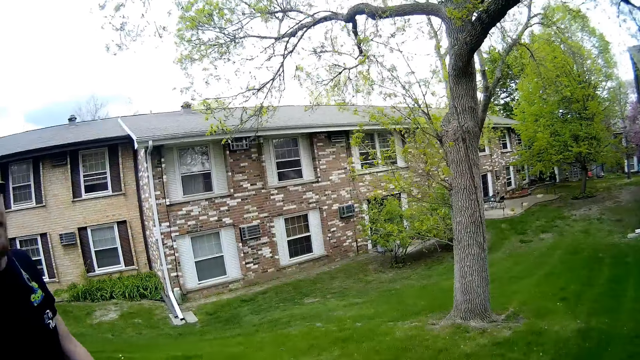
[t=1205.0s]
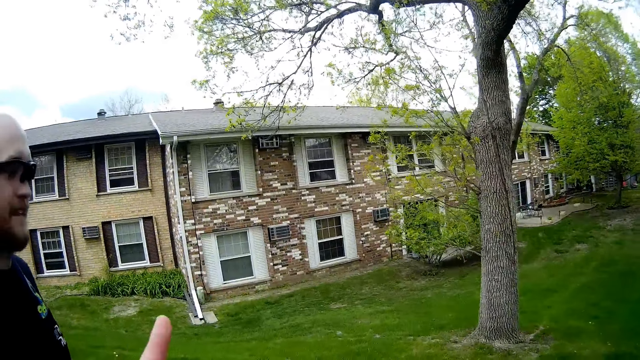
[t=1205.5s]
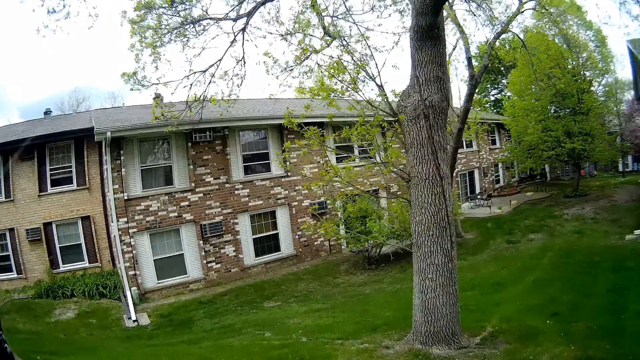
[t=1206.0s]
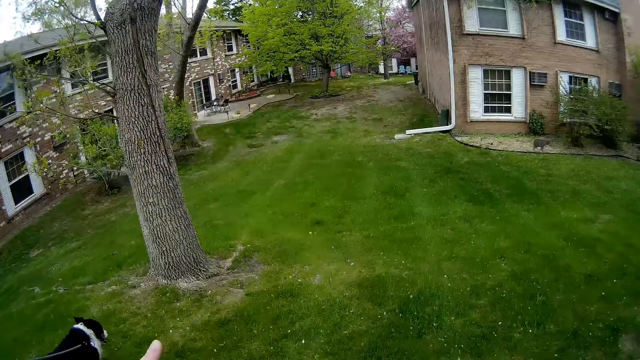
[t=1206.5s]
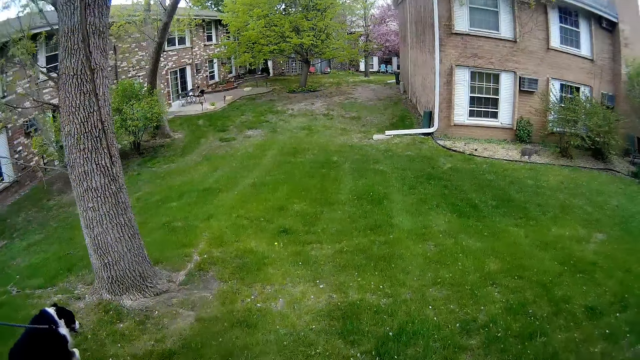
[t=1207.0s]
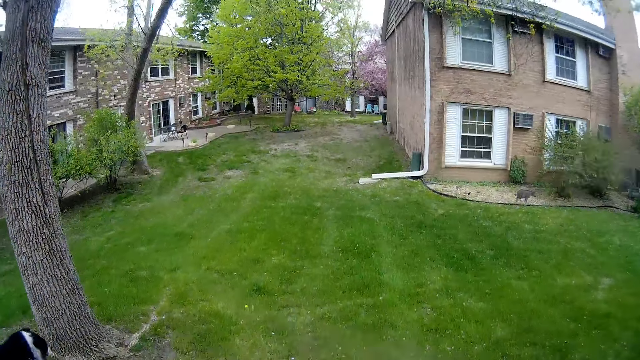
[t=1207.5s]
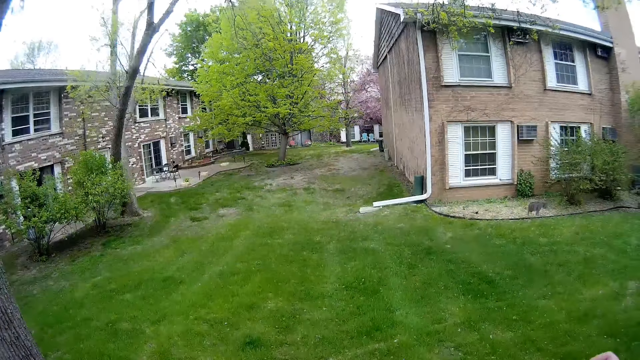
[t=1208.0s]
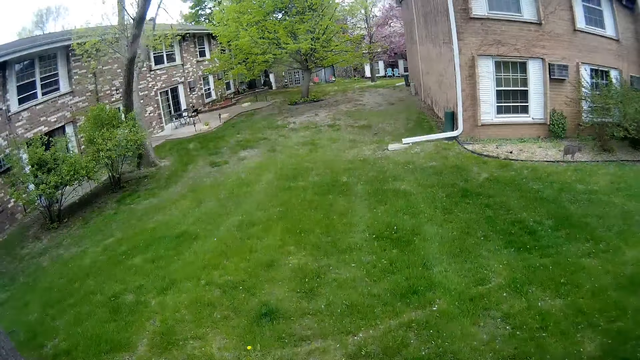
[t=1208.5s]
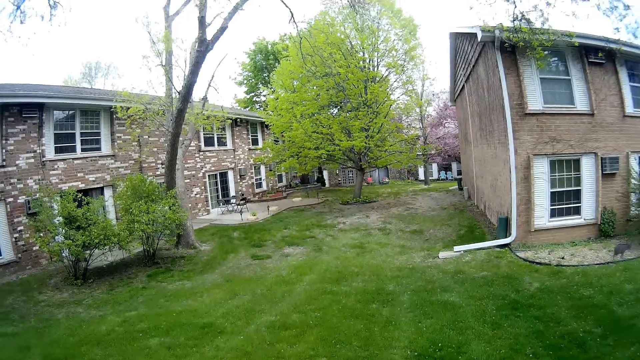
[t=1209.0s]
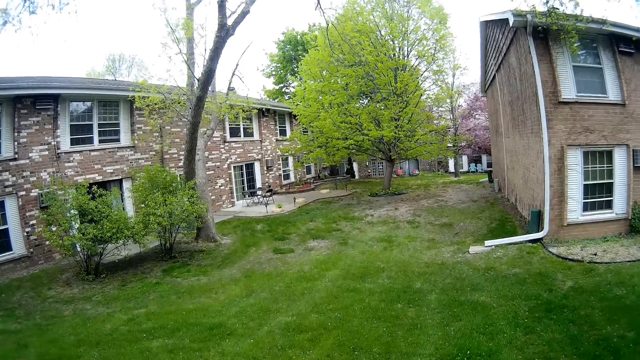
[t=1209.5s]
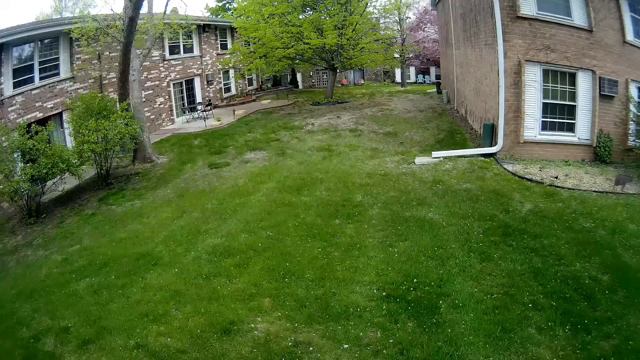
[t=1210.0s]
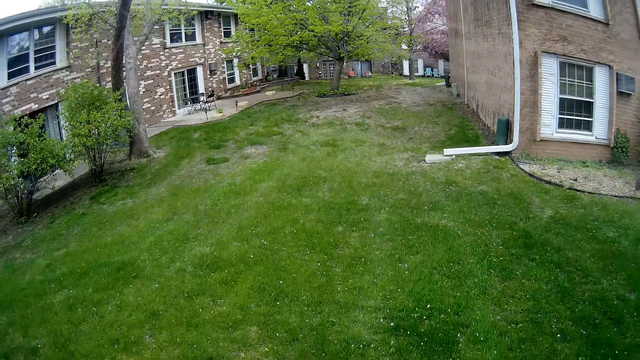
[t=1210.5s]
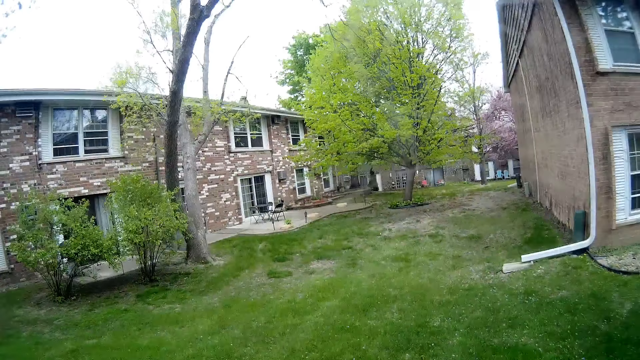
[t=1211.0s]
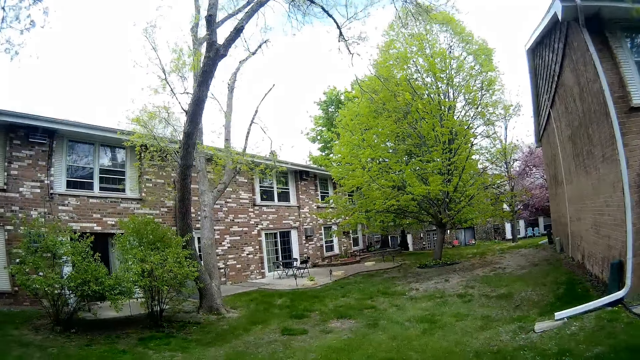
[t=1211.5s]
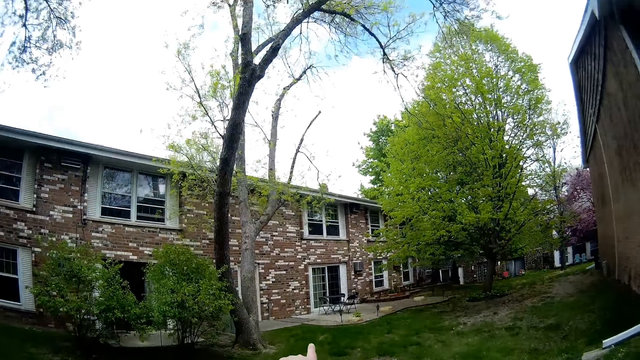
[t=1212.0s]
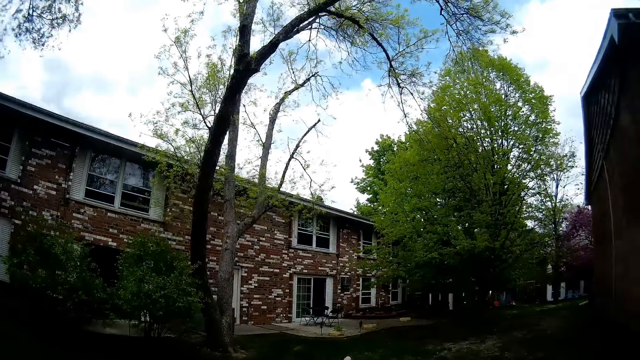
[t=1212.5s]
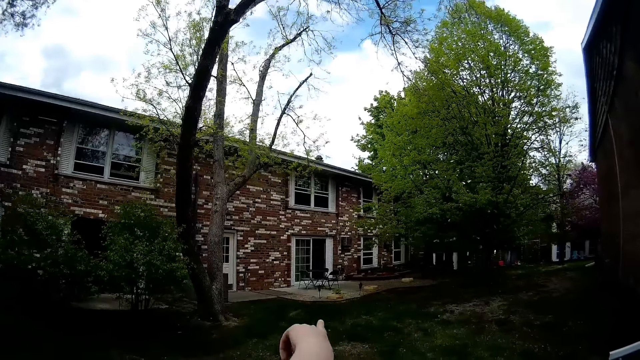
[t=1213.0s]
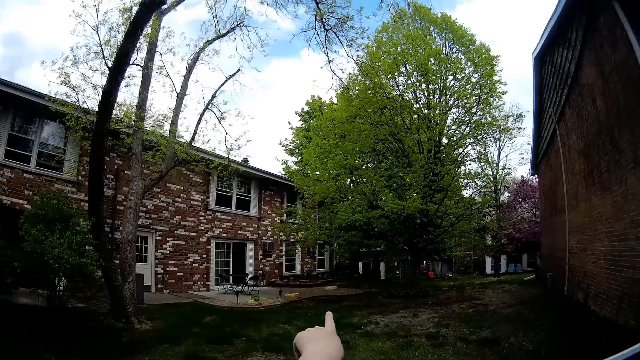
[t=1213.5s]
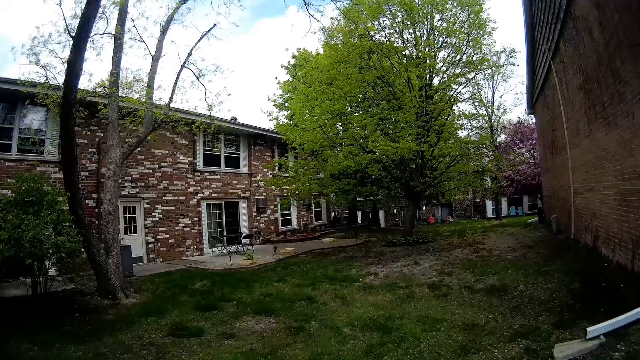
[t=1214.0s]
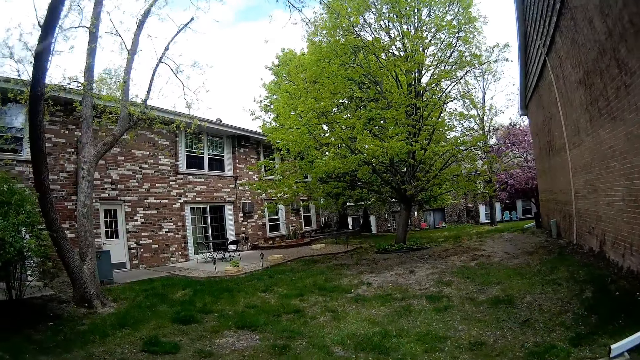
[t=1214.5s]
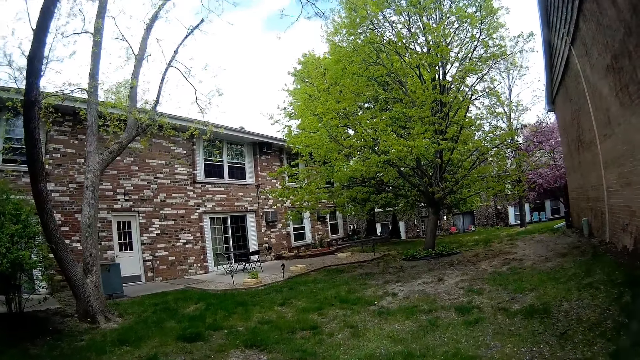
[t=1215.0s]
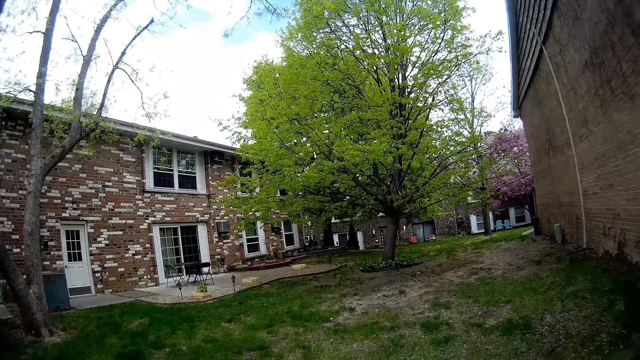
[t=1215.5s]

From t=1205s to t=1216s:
The camera wearer points at the apartments.

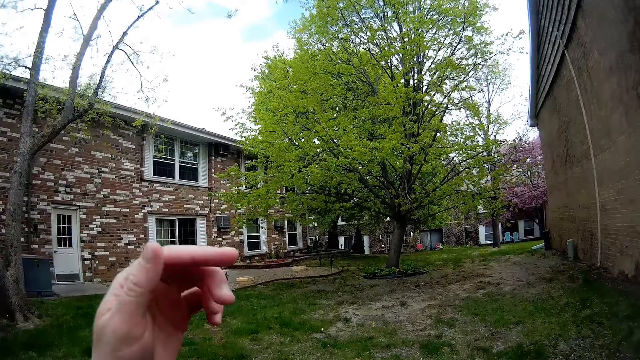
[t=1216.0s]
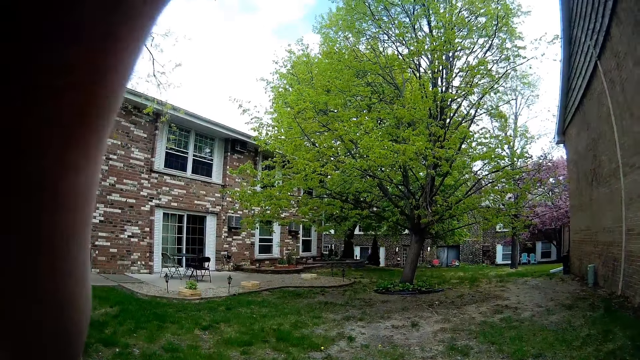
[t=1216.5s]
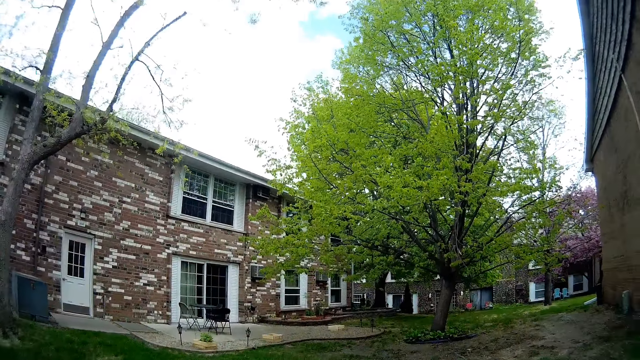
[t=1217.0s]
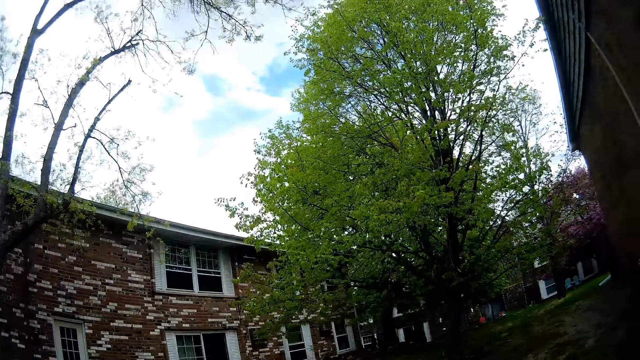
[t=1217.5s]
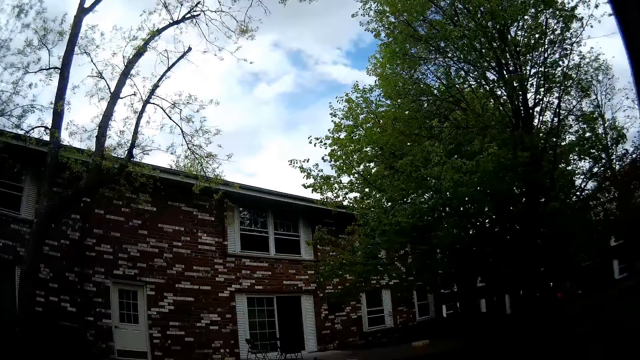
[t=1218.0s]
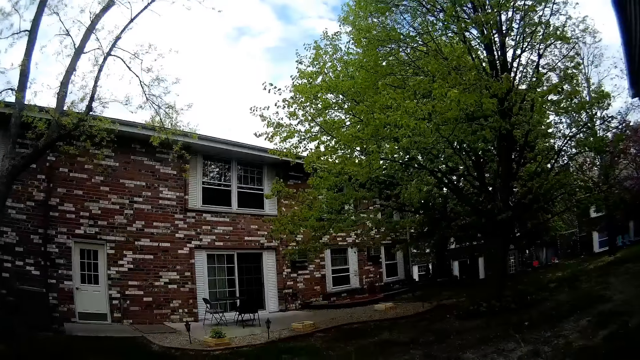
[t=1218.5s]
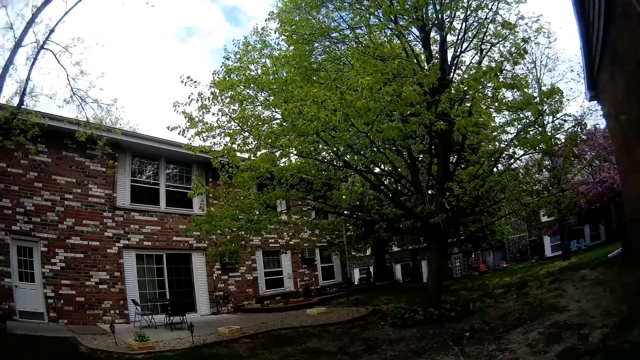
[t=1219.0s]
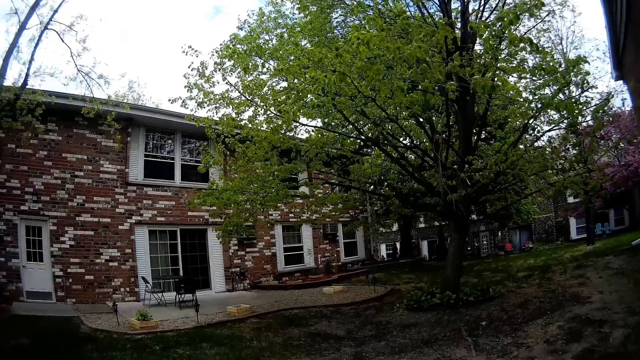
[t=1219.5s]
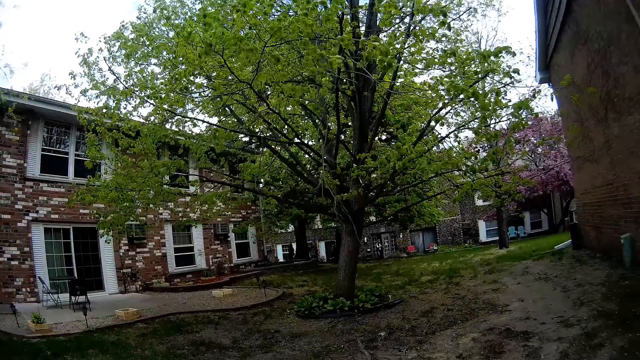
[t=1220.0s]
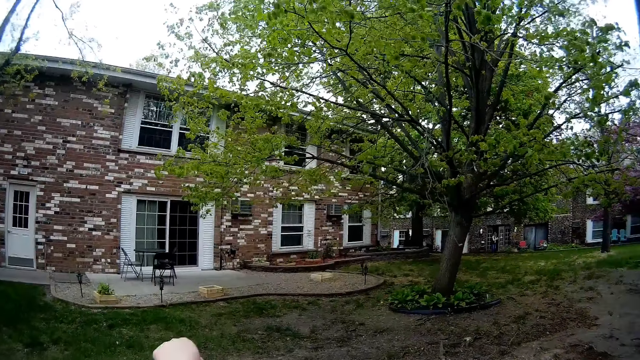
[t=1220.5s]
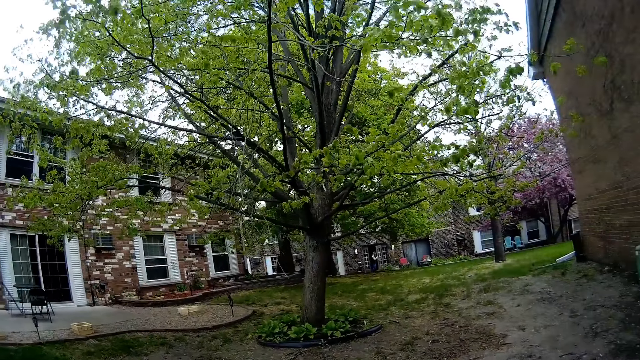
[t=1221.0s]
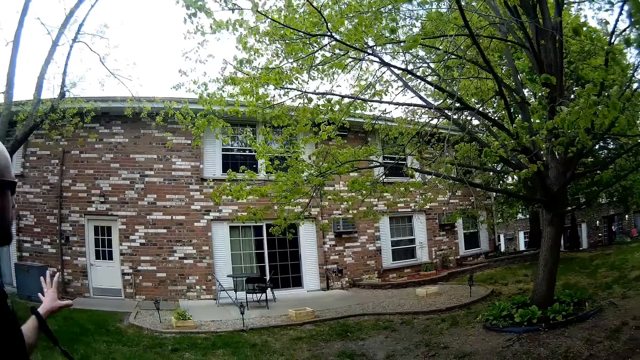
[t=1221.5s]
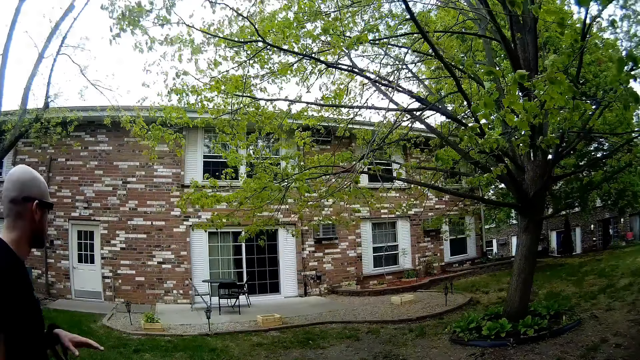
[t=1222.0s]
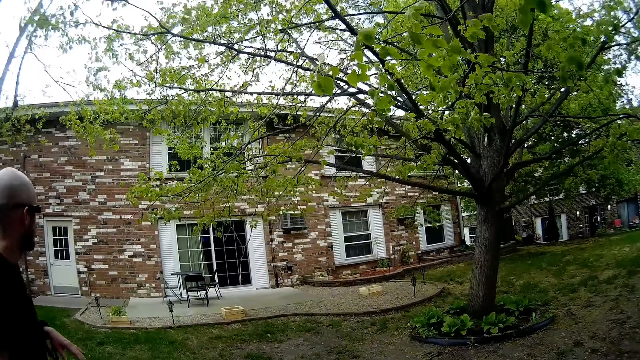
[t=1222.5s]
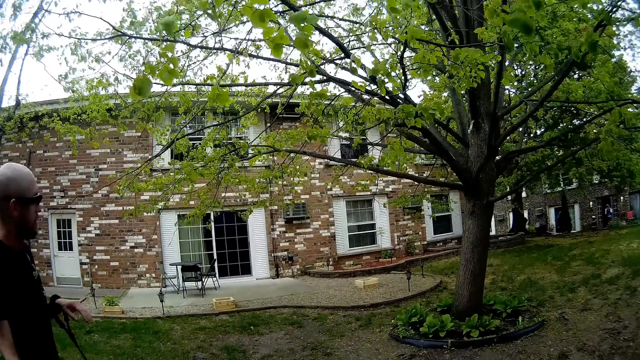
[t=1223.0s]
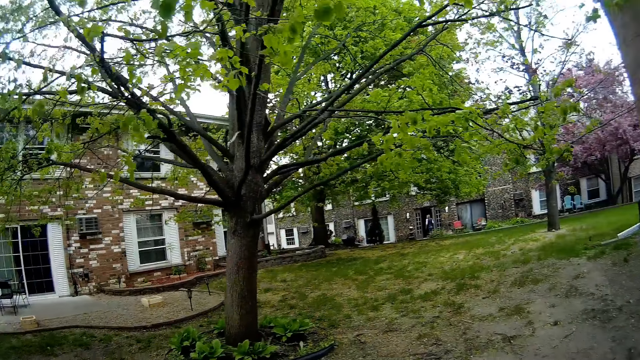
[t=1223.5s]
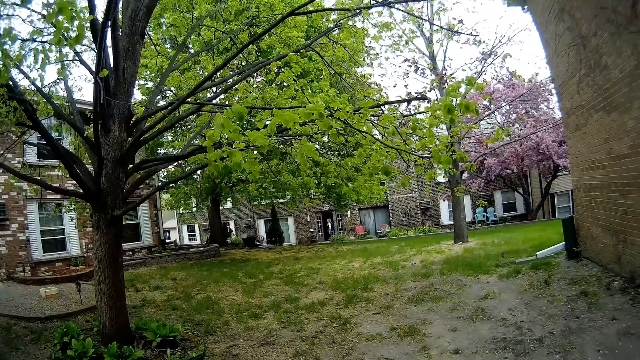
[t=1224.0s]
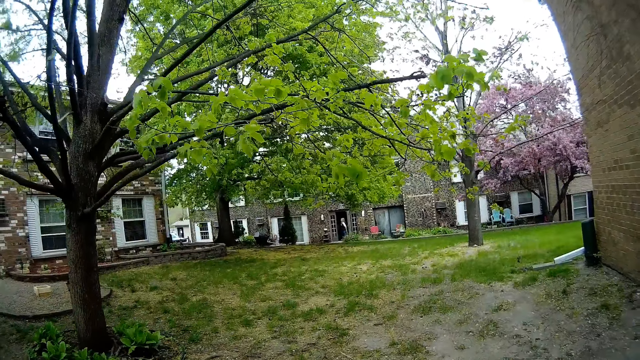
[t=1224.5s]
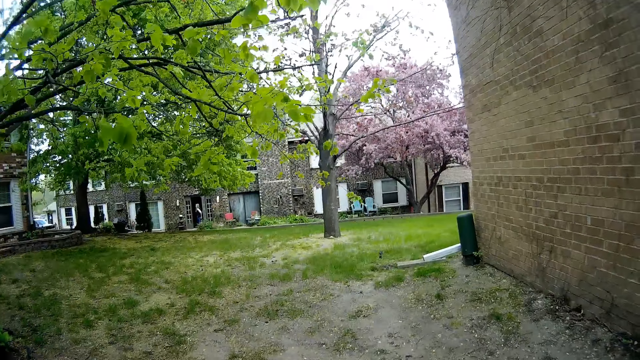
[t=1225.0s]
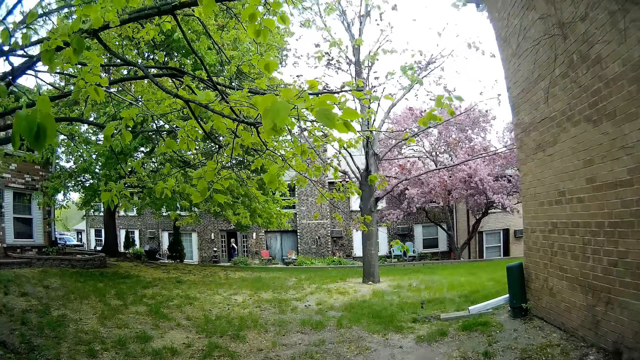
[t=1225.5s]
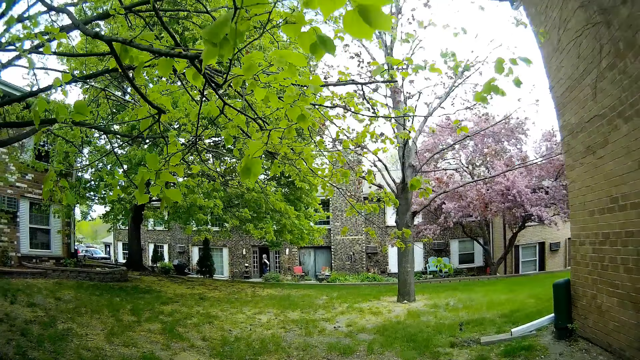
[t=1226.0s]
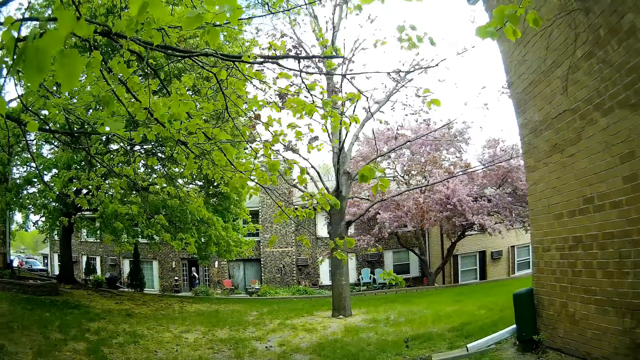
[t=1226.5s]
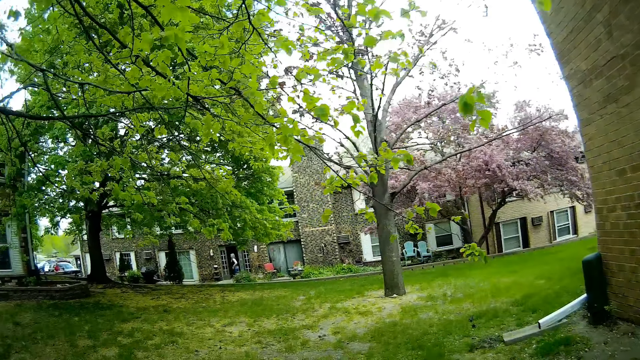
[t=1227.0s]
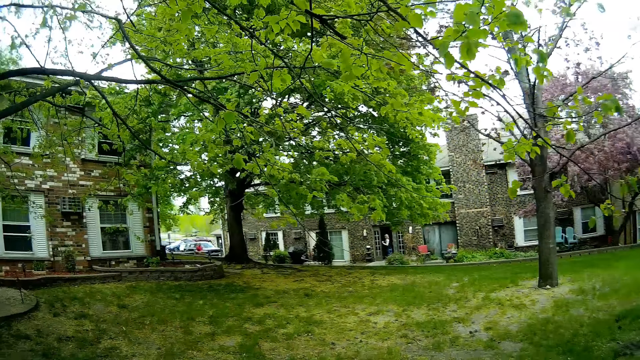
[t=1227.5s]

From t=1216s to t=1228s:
The camera wearer walks around, points around. A person points at the apartment.
